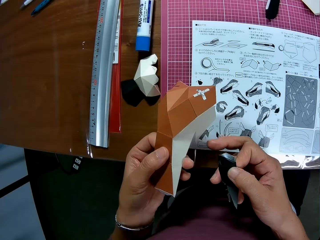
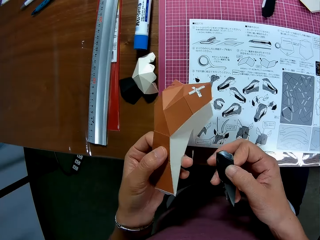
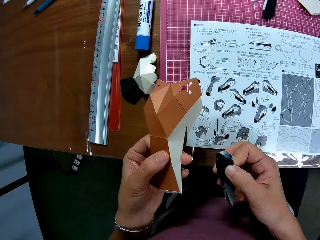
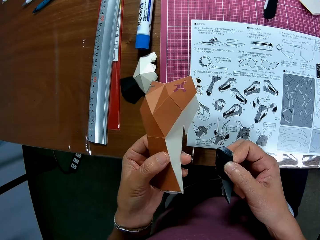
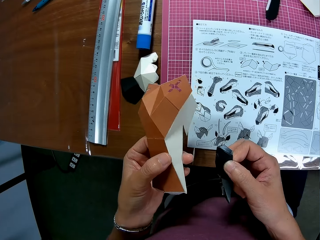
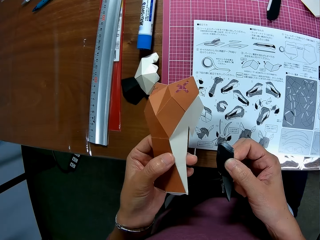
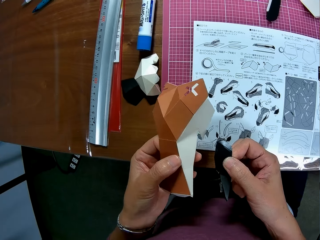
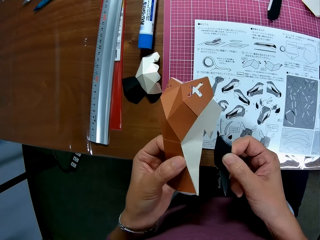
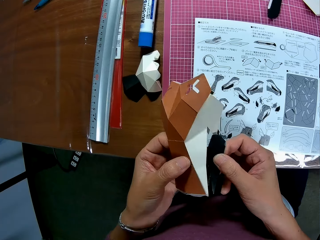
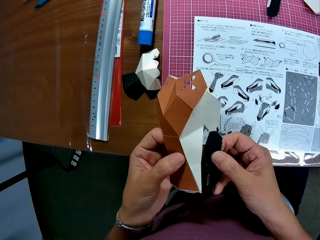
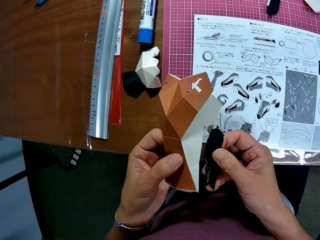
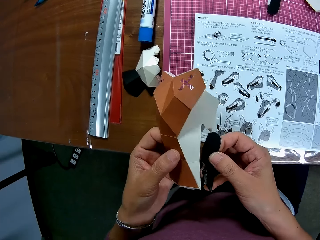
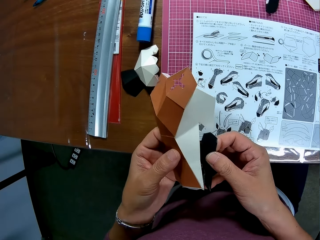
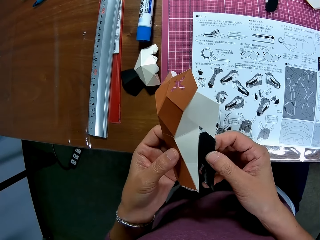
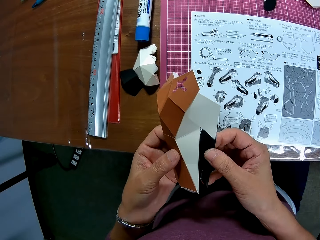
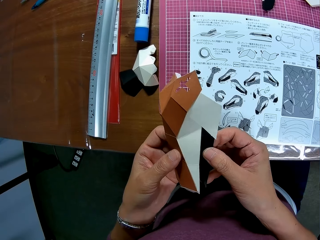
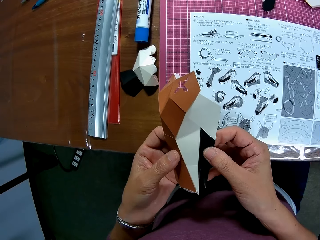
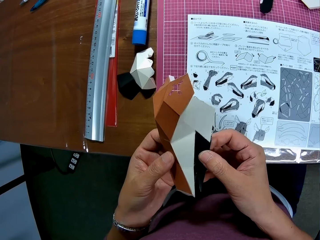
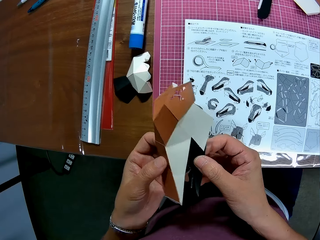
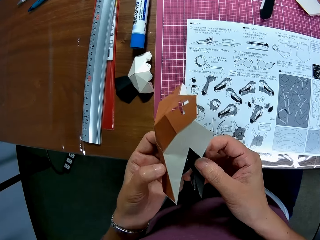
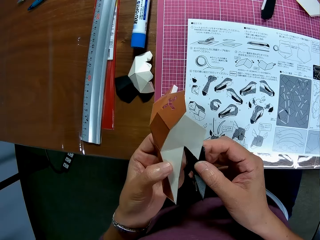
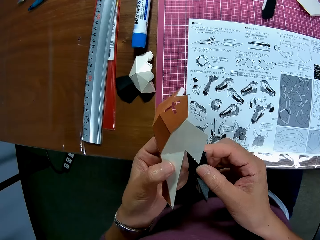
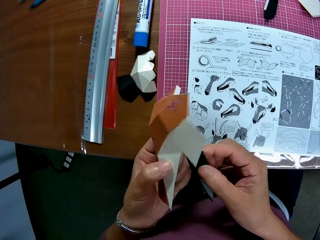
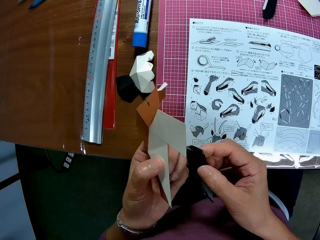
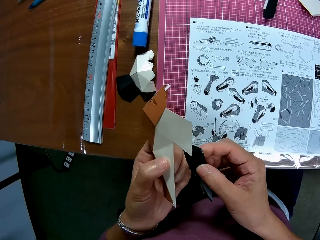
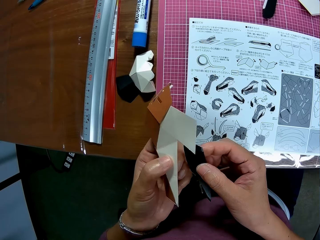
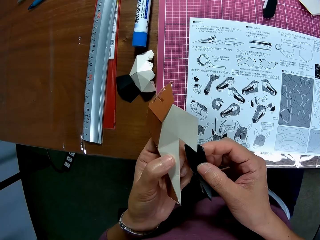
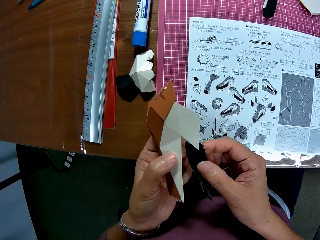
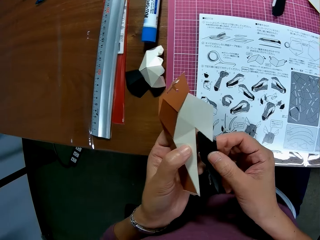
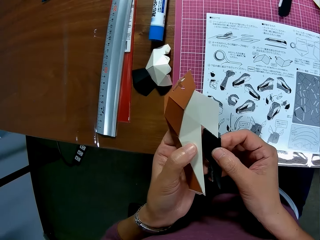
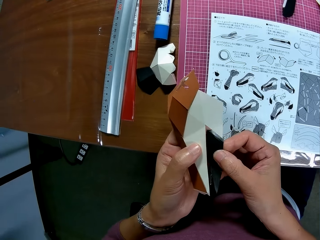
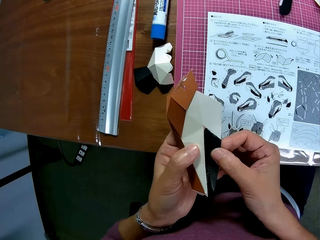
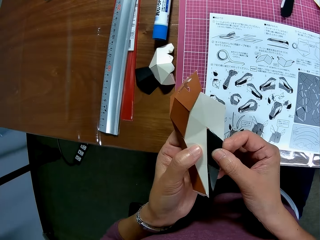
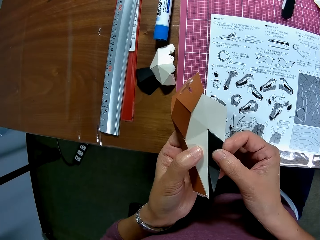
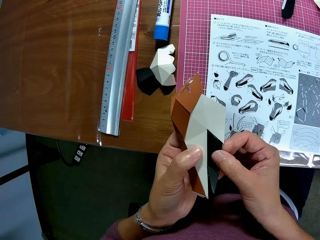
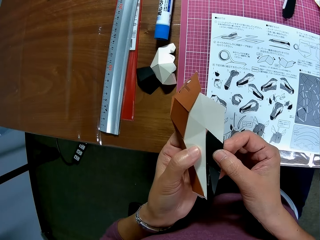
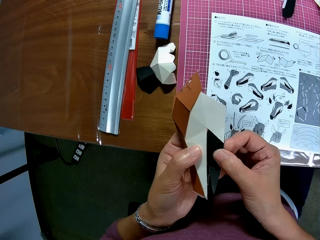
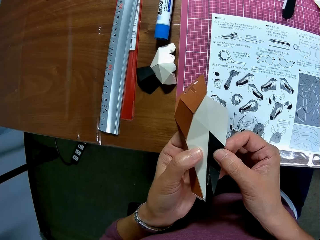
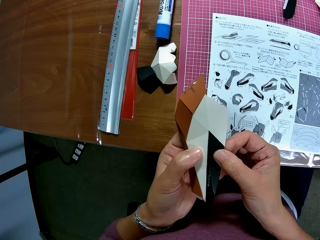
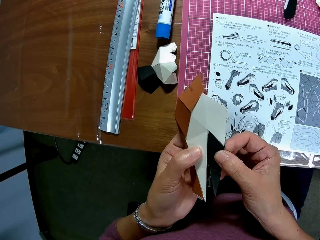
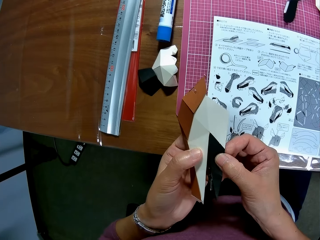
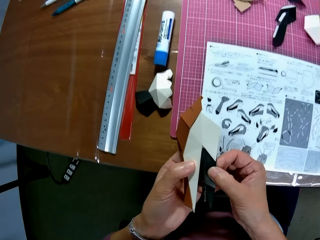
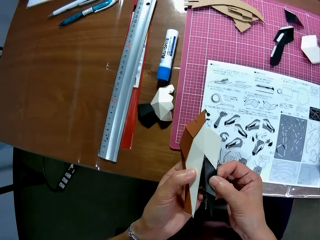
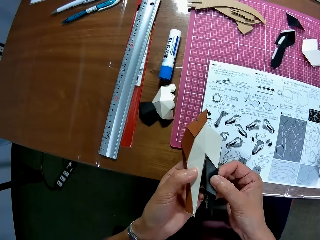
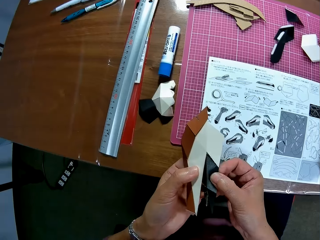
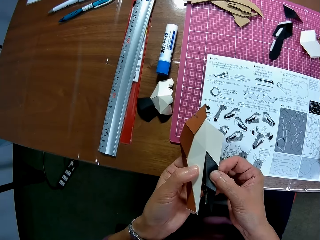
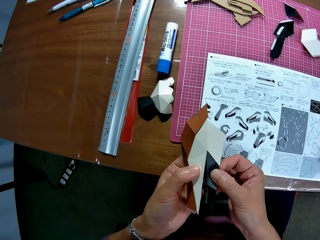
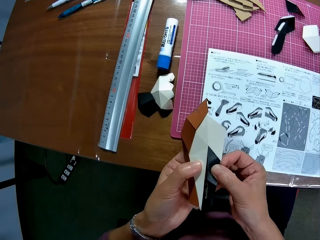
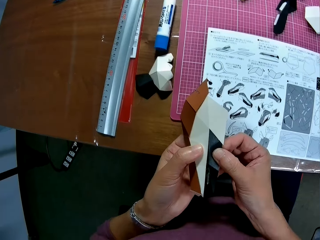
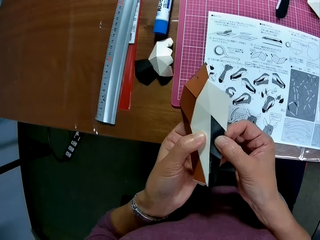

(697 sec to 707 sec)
The camera wearer joins the paper crafts. He arranges the paper crafts in his hand.

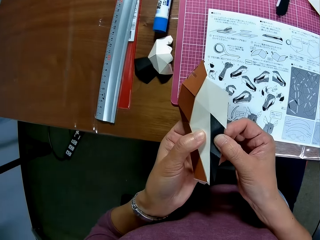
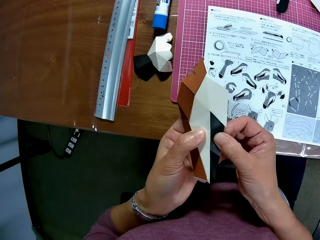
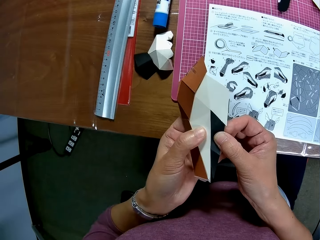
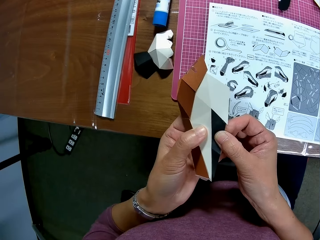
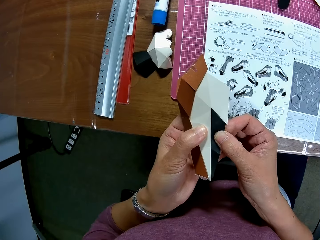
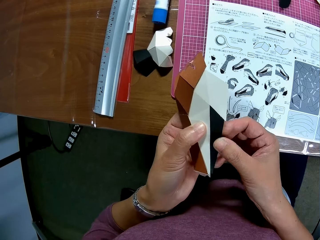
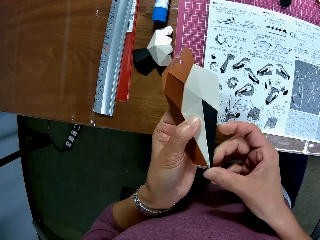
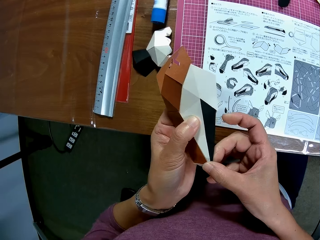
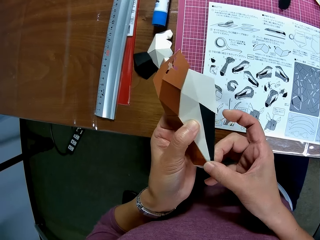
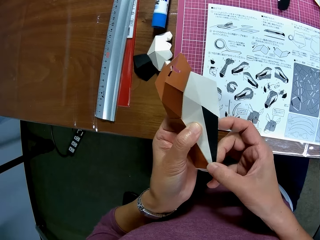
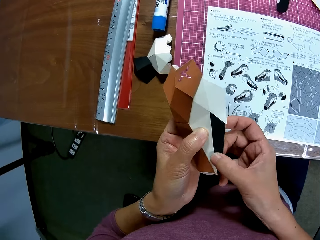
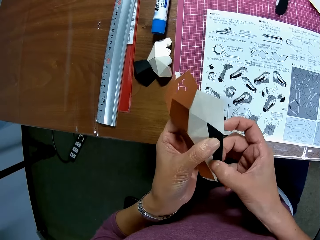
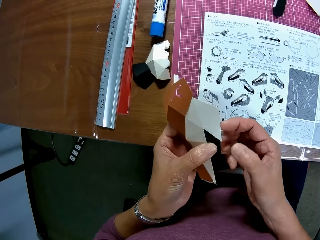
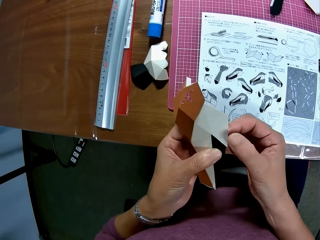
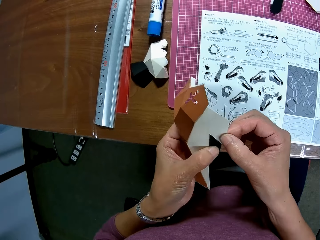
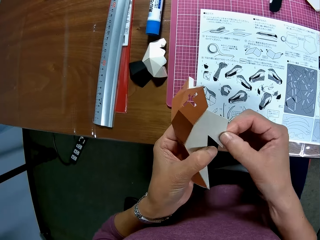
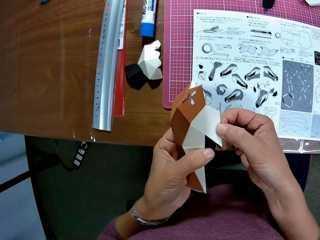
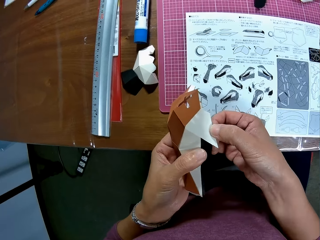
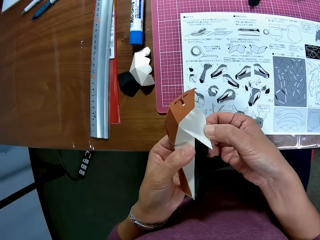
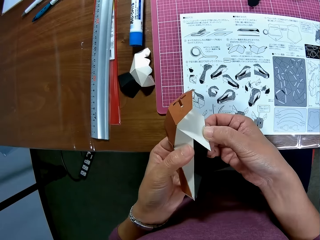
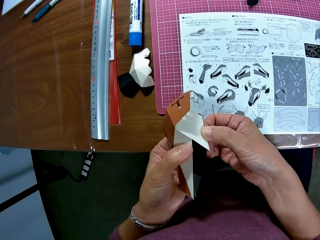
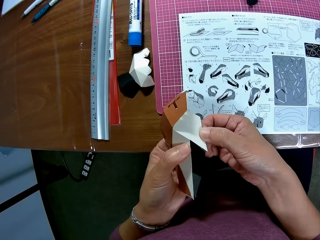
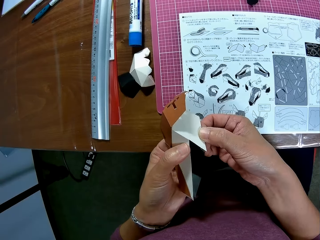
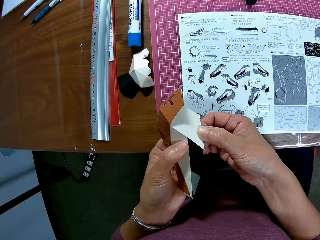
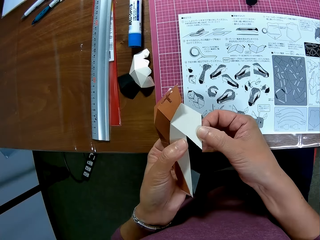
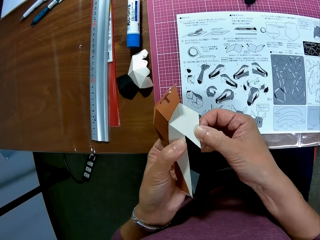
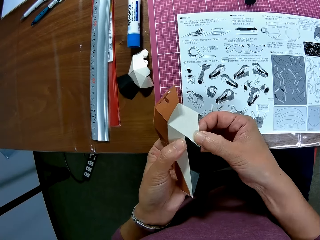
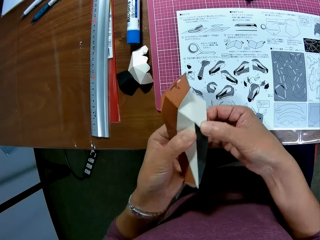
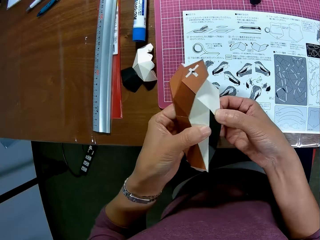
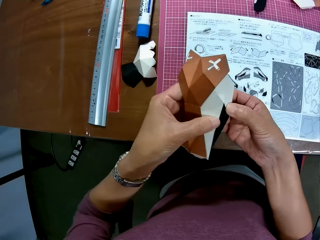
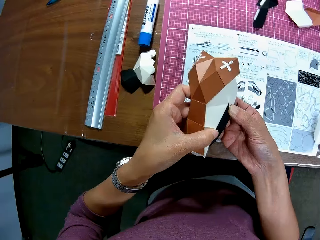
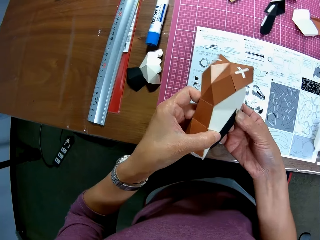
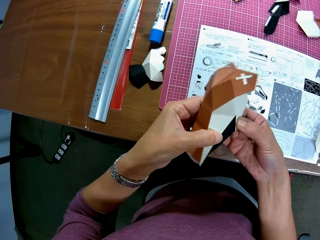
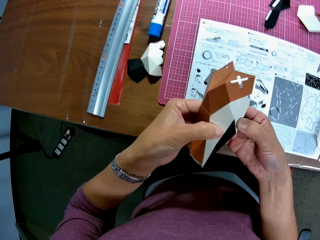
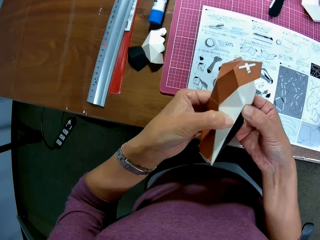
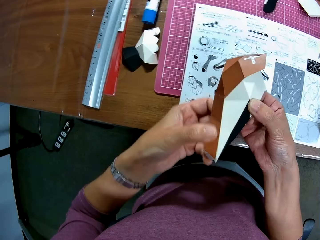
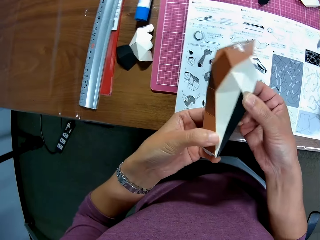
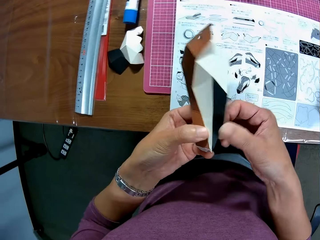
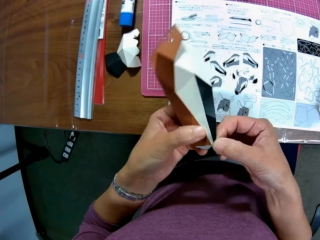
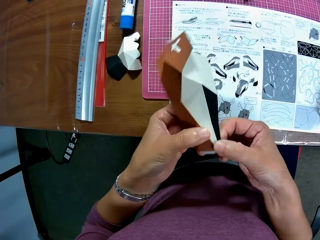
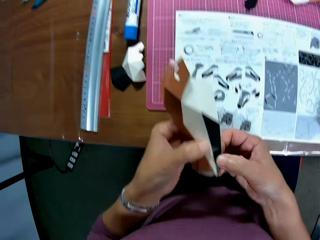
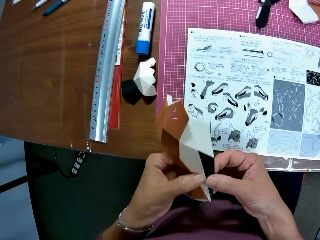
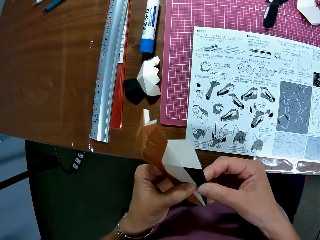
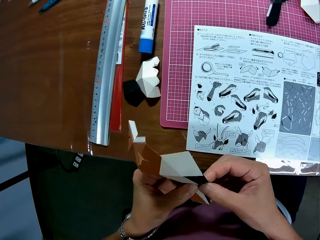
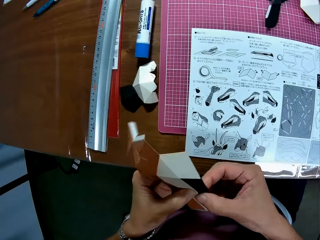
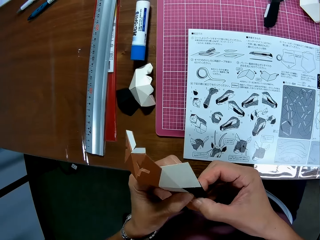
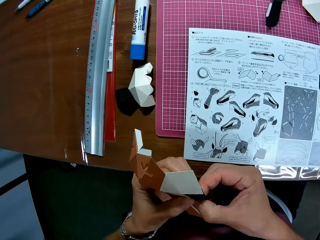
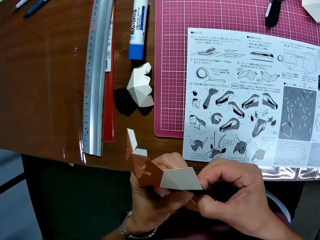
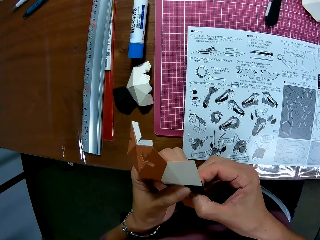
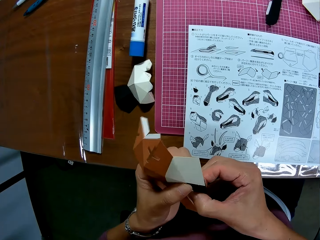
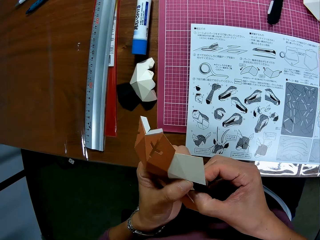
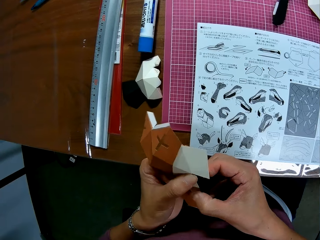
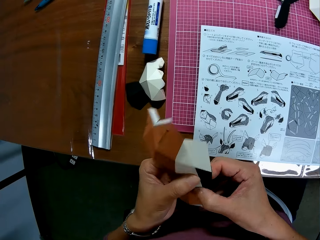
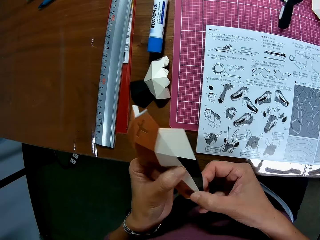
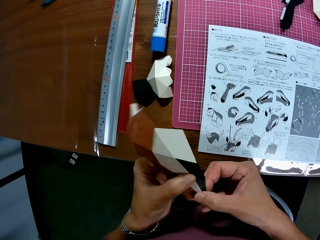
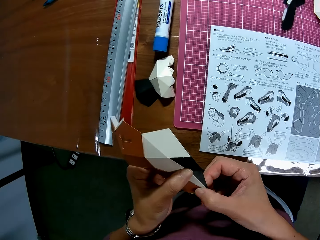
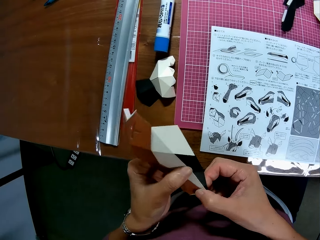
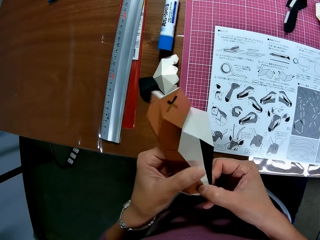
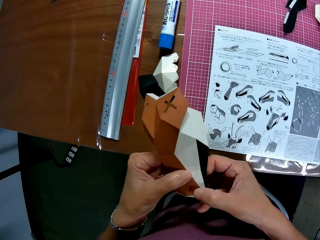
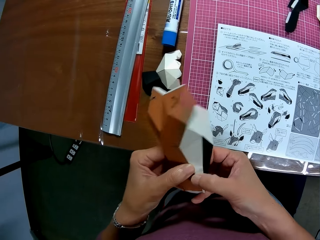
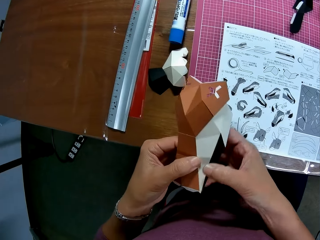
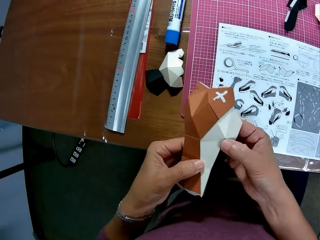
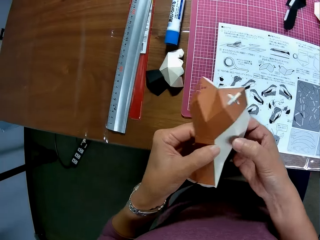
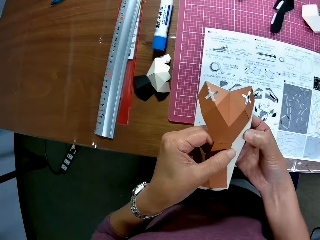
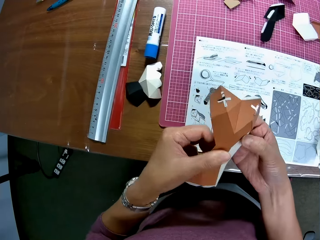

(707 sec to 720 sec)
The camera wearer presses the paper crafts. They bend the paper craft. They press the paper crafts.
